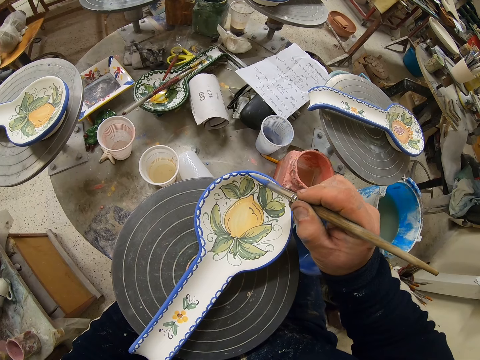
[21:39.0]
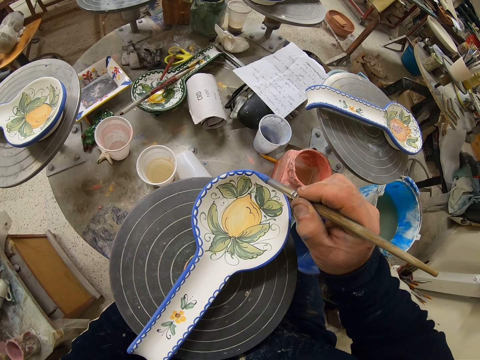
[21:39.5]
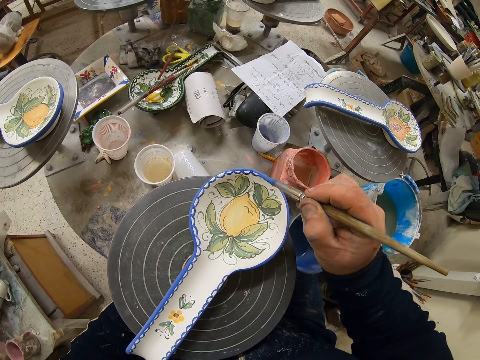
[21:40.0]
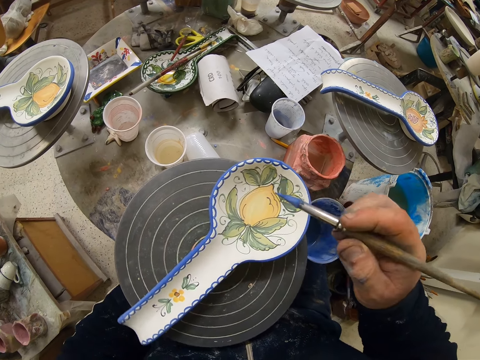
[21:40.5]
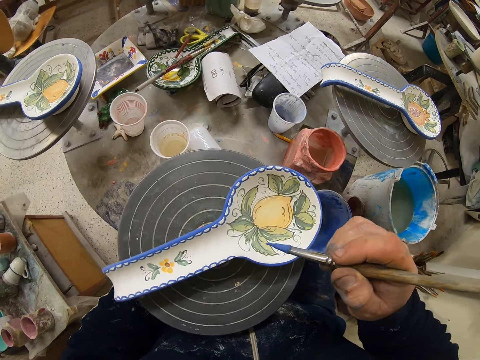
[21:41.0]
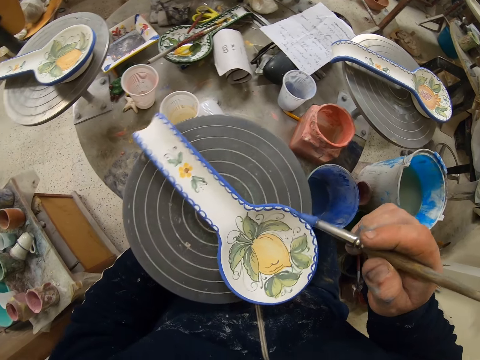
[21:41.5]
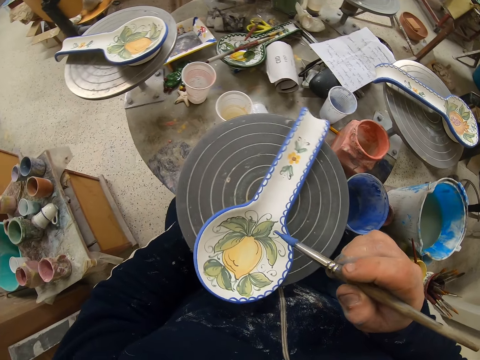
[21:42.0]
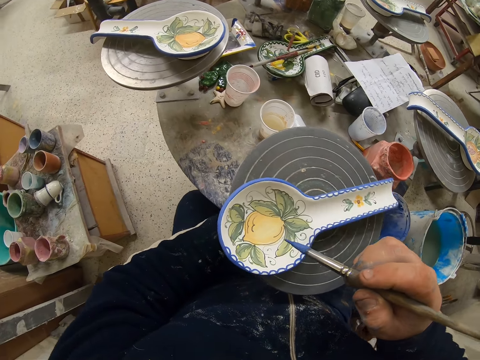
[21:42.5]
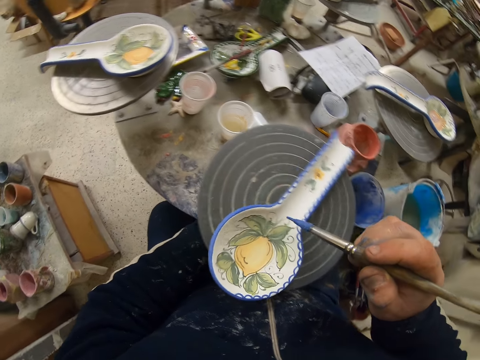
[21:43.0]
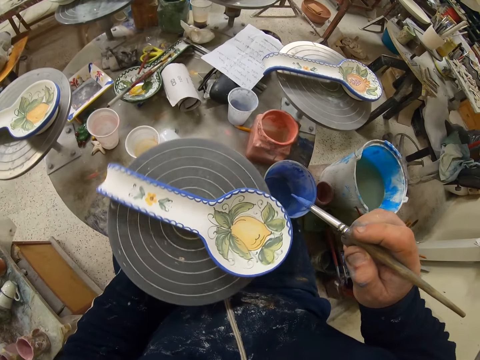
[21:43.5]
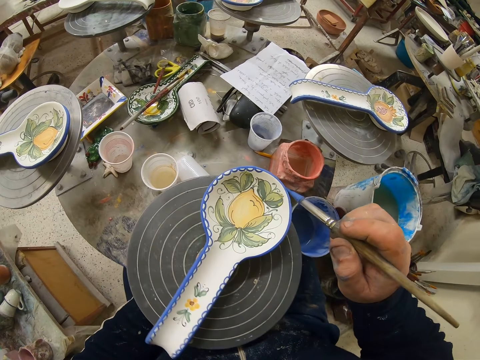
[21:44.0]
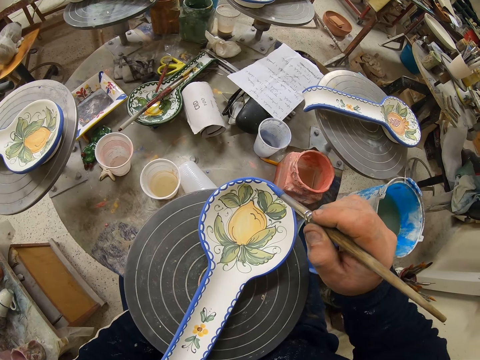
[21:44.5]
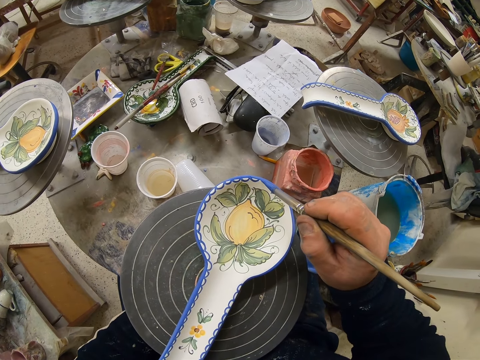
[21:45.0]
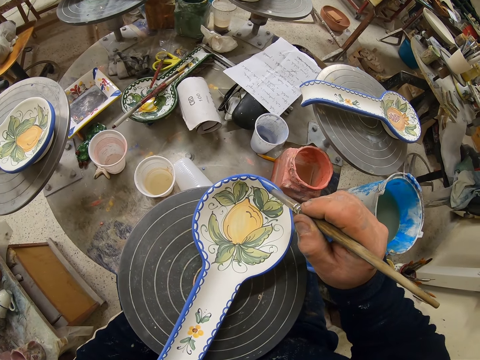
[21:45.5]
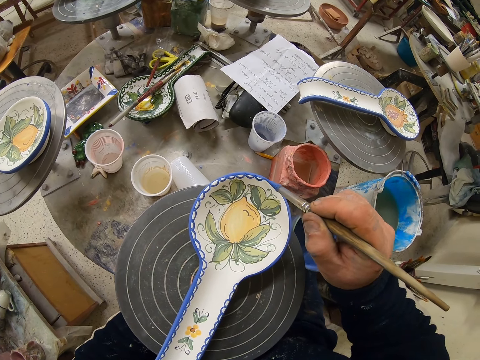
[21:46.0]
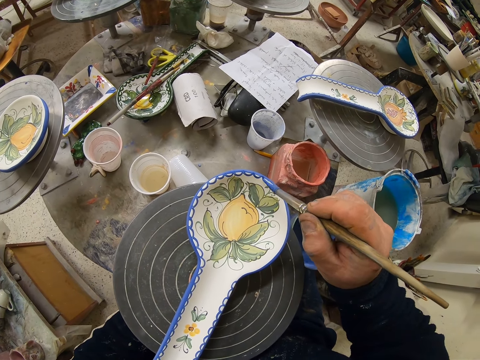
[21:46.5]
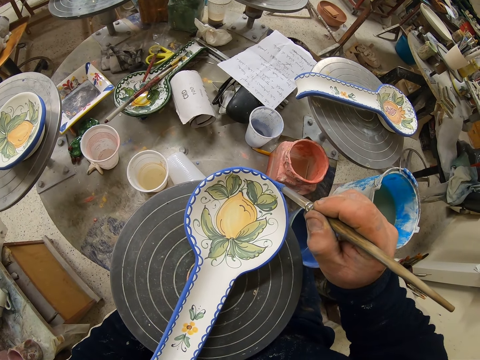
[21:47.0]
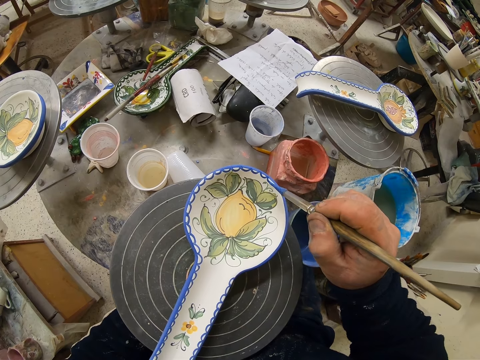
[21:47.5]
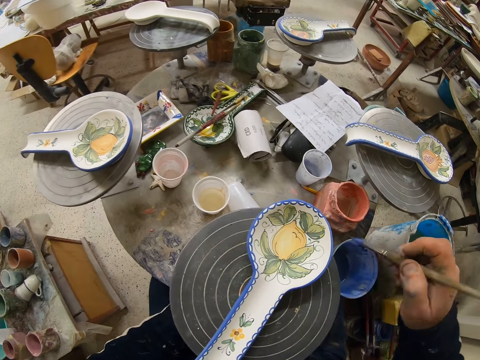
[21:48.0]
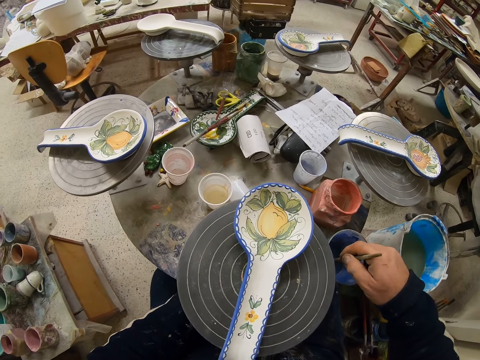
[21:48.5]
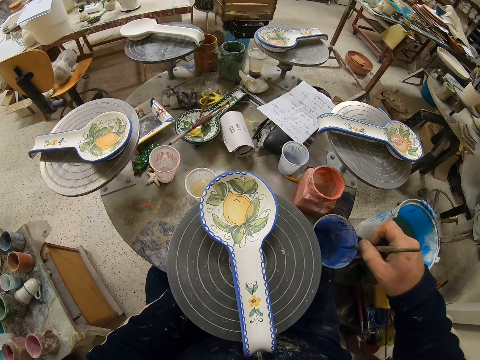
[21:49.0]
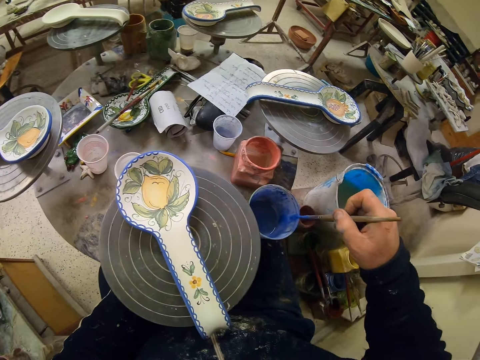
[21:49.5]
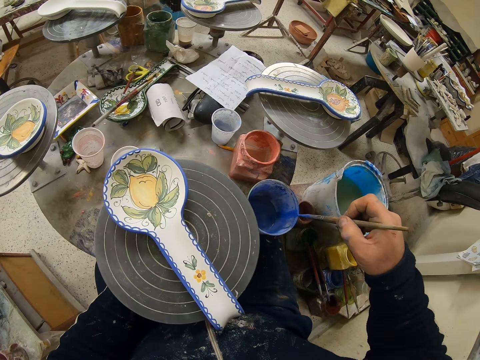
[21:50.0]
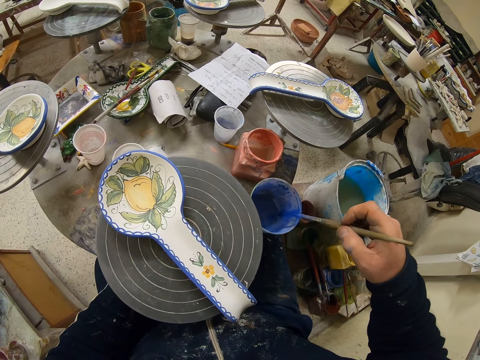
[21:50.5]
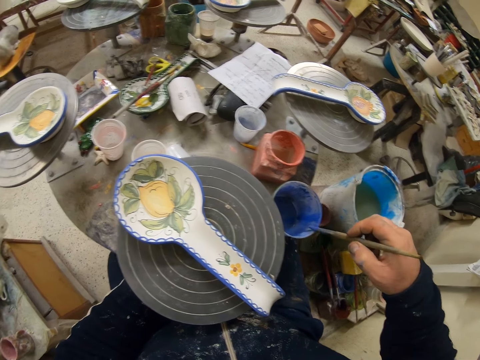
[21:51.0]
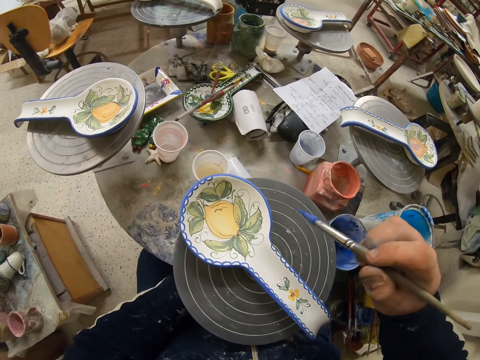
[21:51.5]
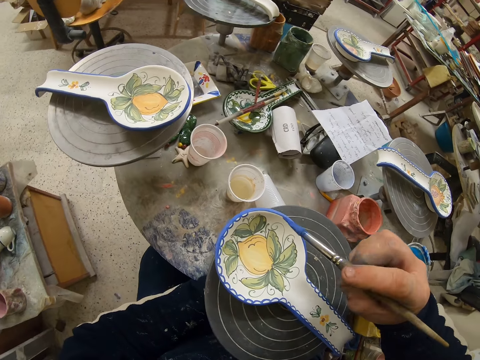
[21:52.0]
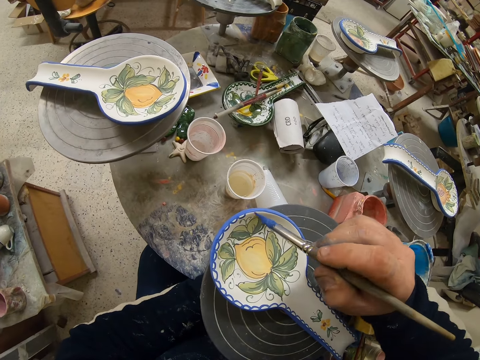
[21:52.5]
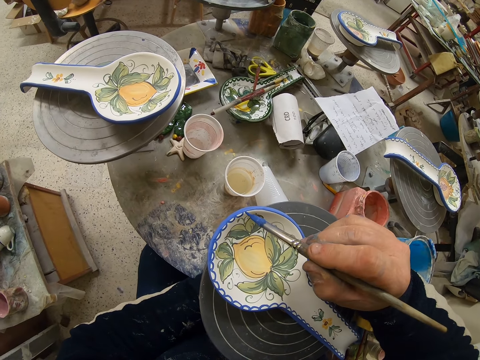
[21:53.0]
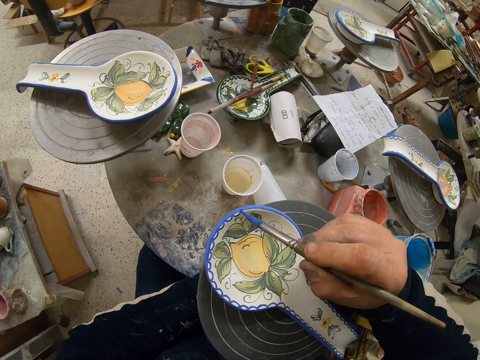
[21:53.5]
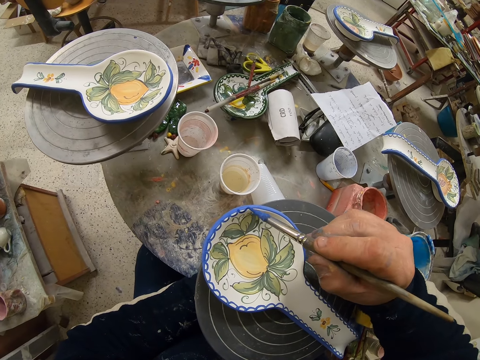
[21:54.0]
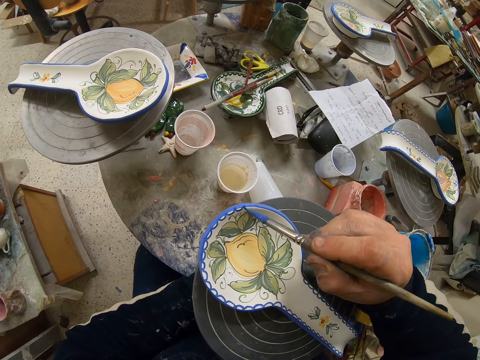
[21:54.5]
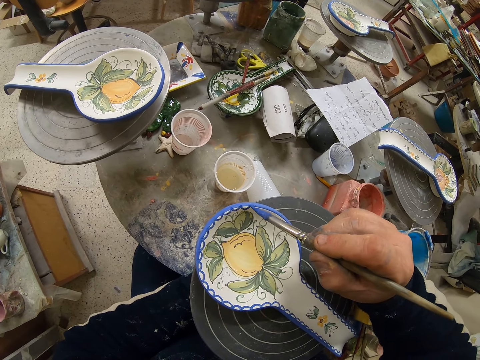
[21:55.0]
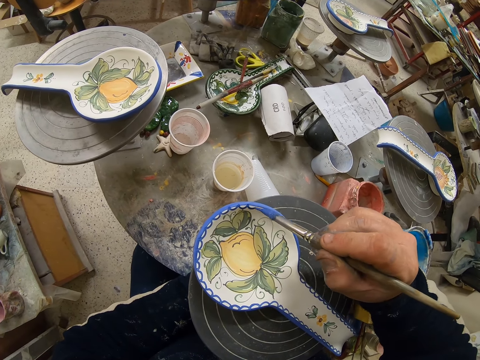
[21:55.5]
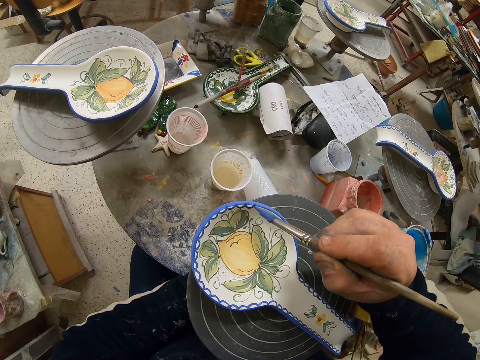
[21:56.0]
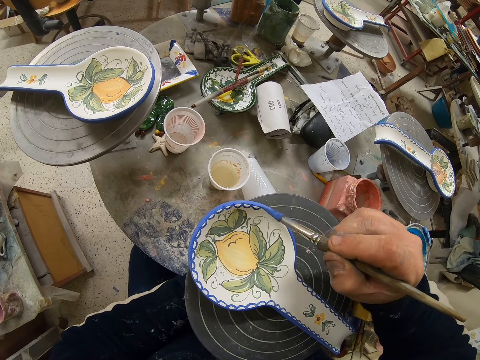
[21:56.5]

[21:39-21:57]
The camera wearer turns the table. They decorate the plate with the paint brush. They dip the paint brush in the paint can. They rub the paint brush on the paint can. They decorate the plate or spoon with the paint brush.

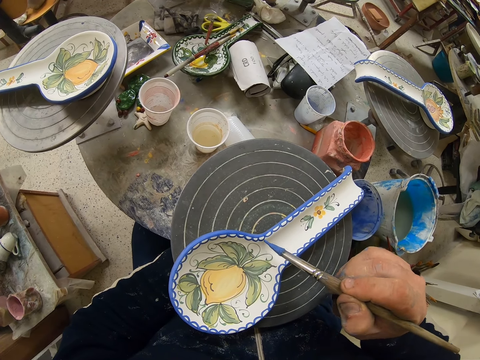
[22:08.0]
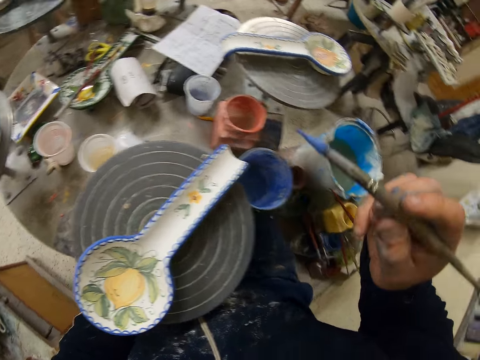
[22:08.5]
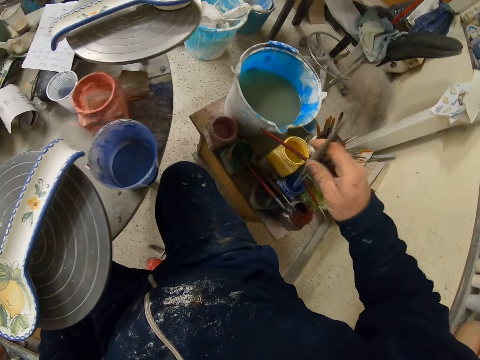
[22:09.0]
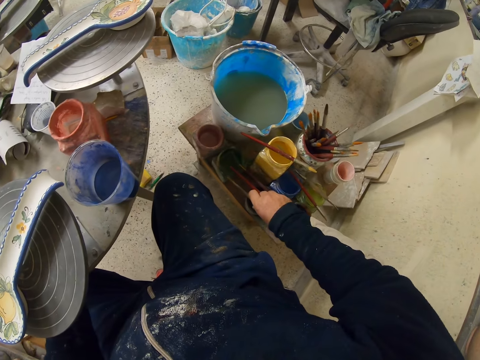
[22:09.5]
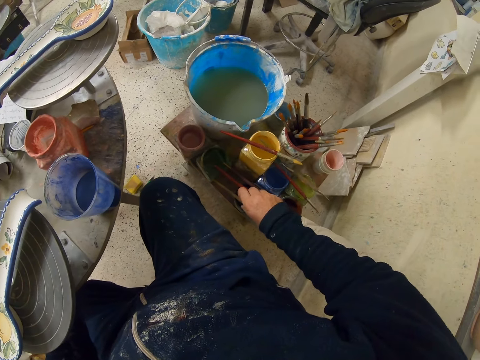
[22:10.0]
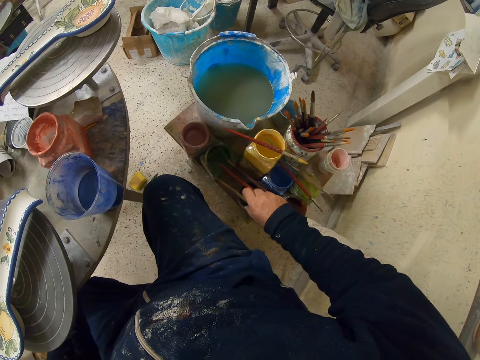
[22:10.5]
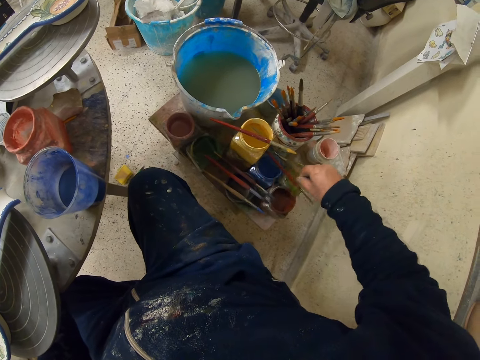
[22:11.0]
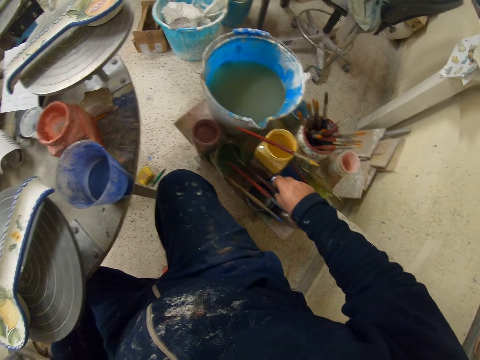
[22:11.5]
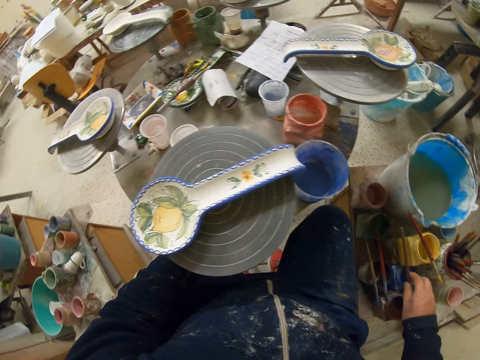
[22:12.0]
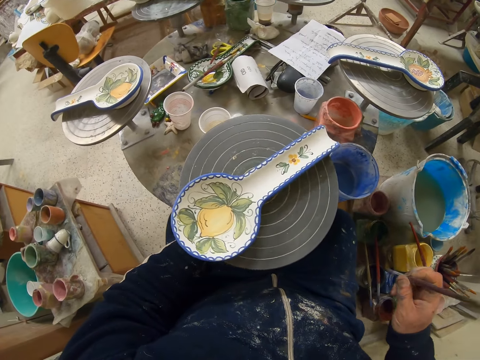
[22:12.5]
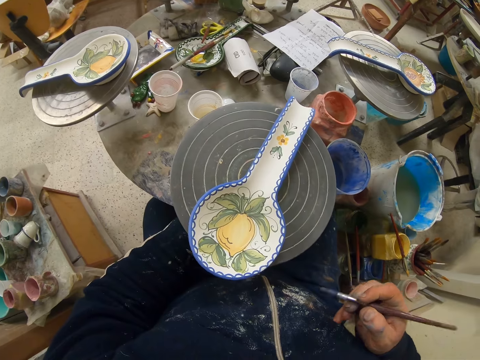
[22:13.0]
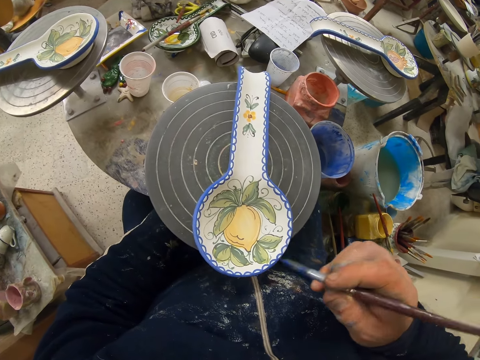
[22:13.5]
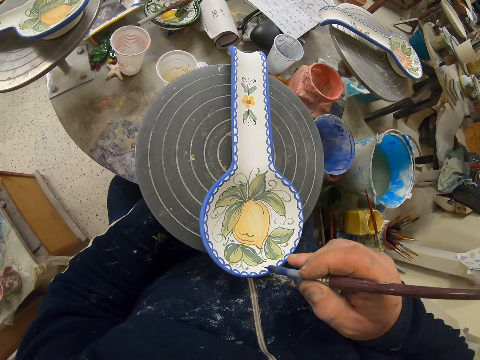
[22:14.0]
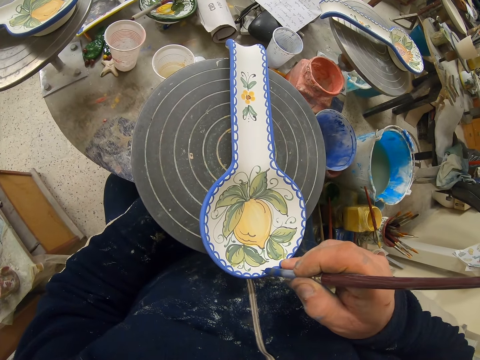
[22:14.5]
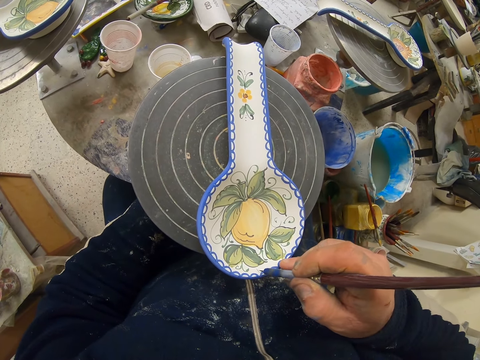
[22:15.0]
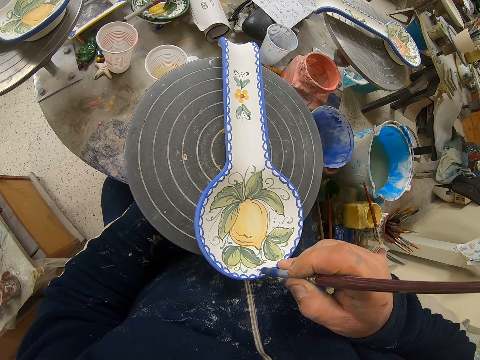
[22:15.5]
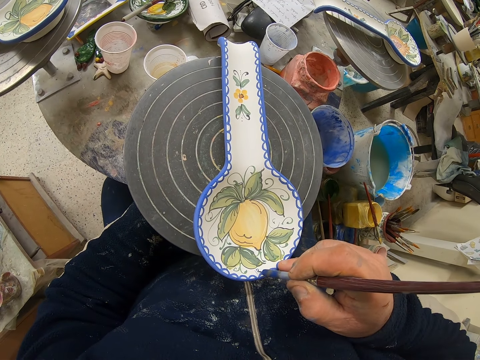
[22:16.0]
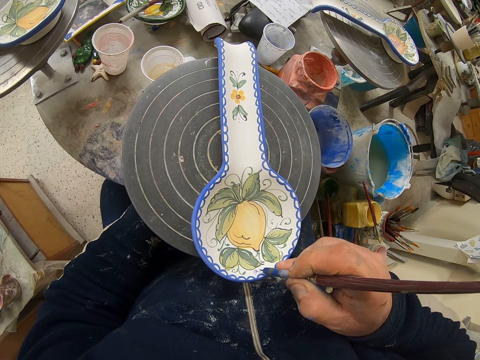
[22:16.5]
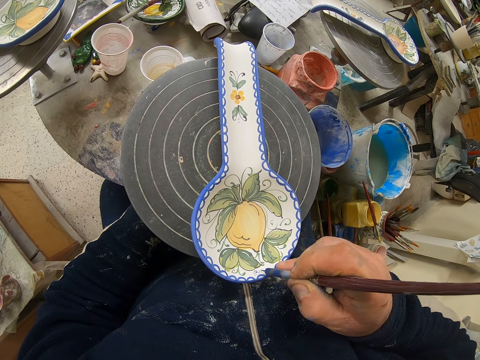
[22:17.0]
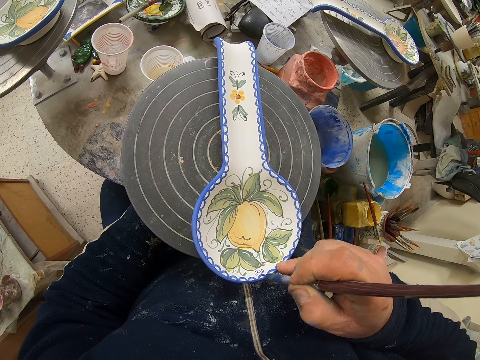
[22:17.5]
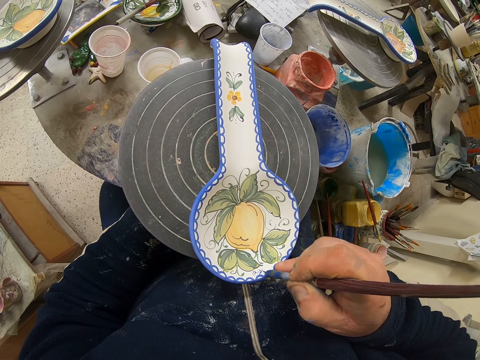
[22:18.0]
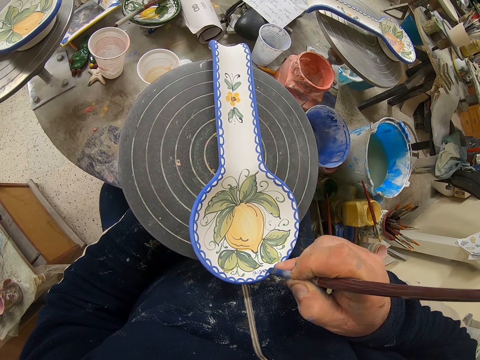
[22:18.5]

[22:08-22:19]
The camera wearer puts the paint brush on the stool. They pick the paint brush from the stool. They decorate the plate or spoon with the paint brush.
